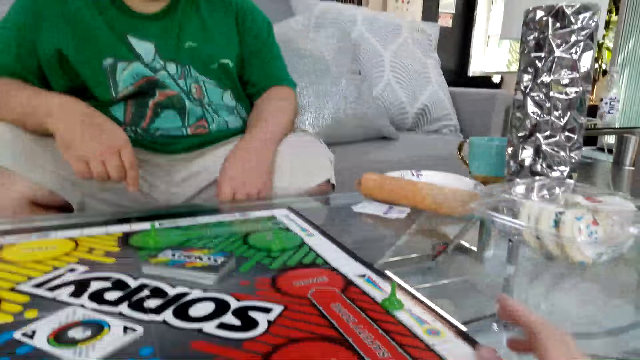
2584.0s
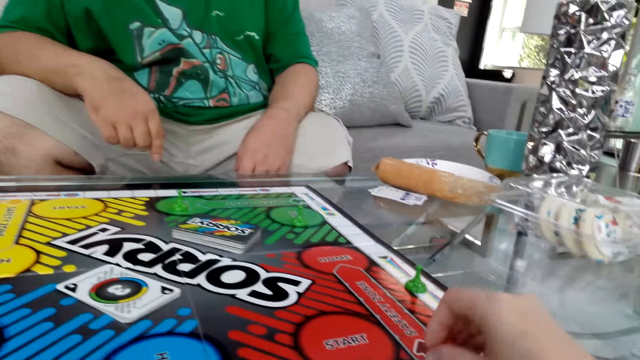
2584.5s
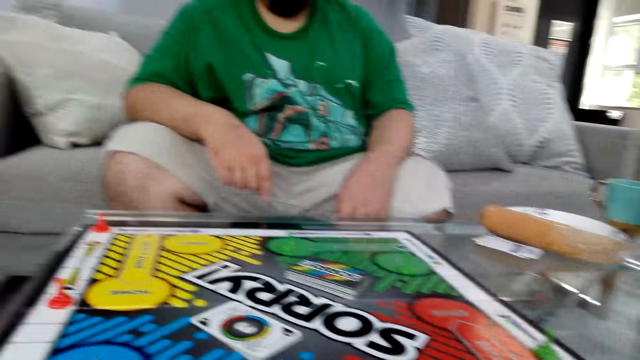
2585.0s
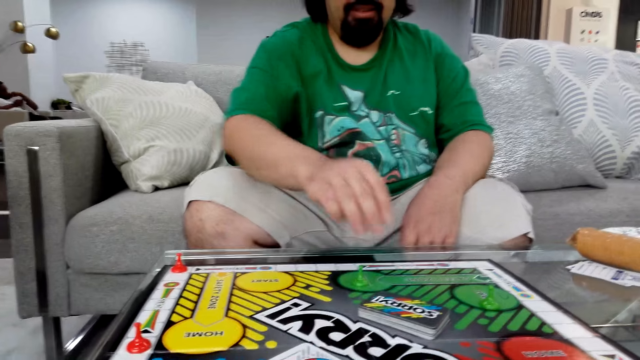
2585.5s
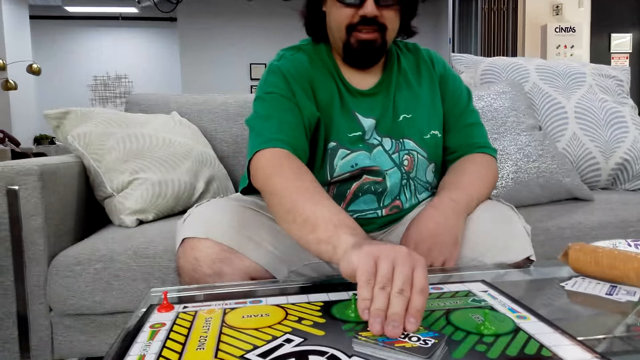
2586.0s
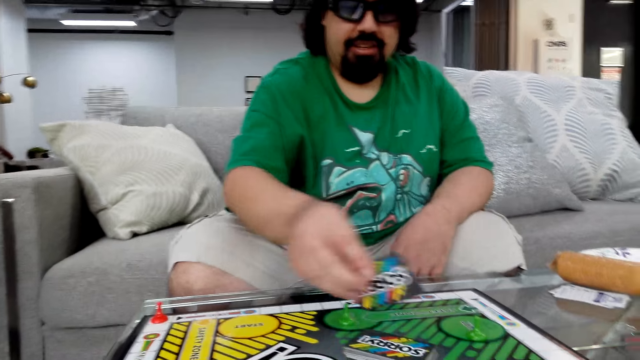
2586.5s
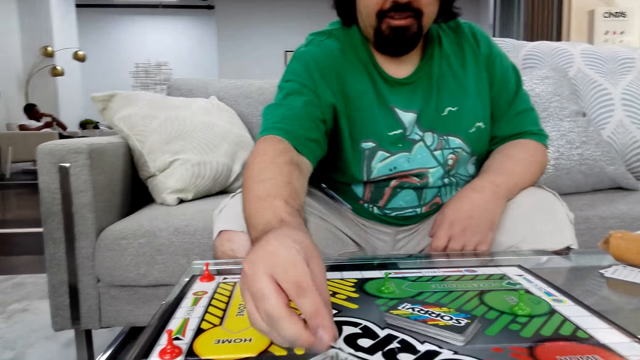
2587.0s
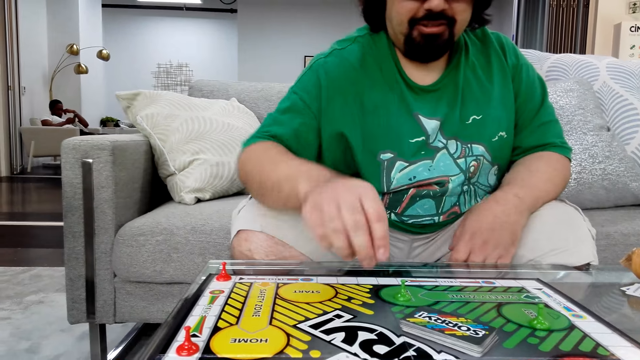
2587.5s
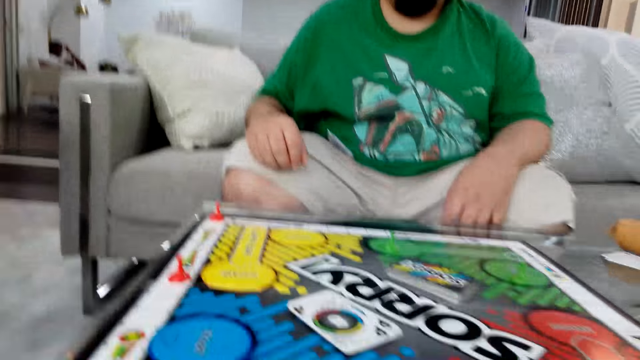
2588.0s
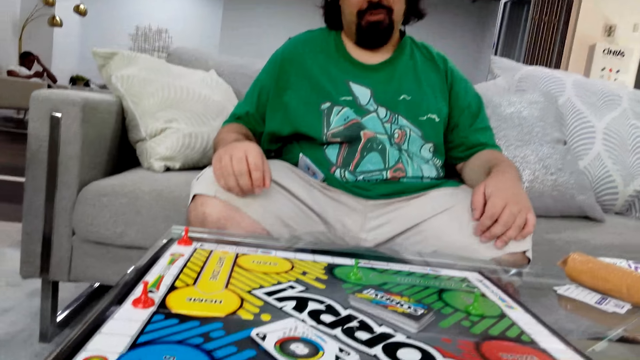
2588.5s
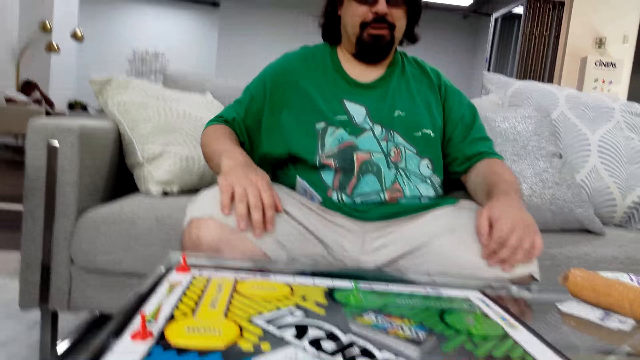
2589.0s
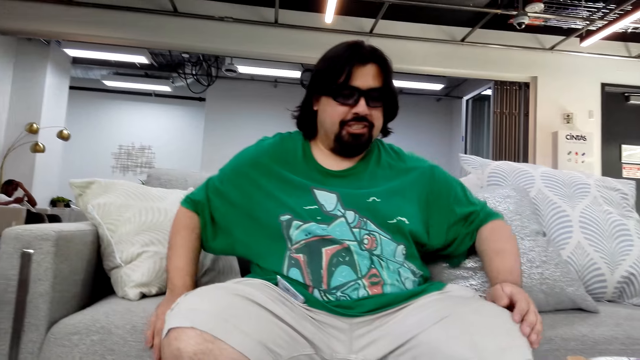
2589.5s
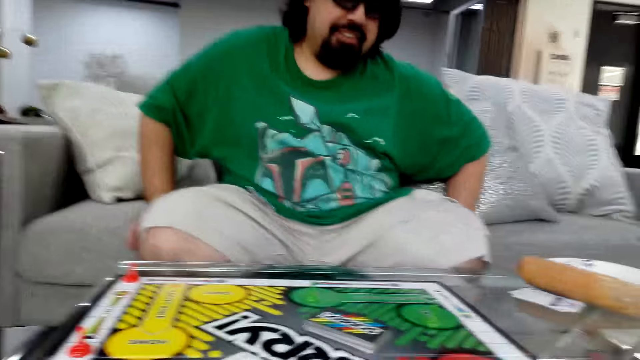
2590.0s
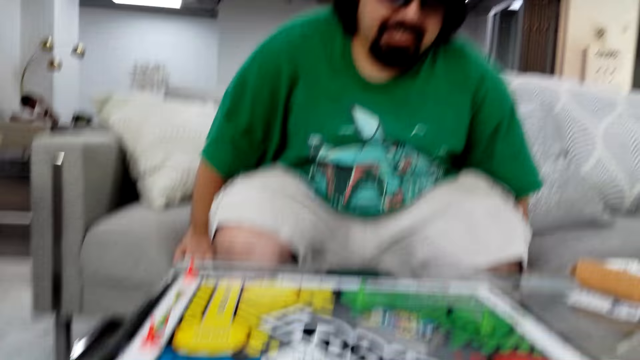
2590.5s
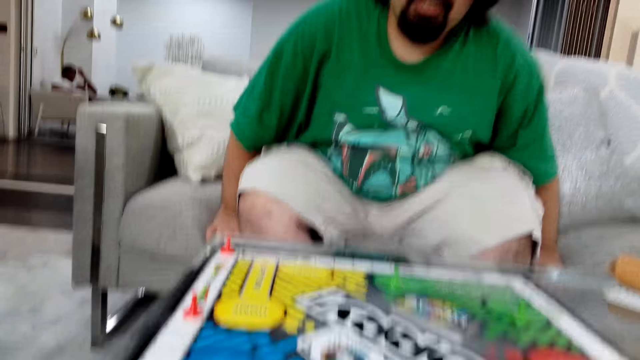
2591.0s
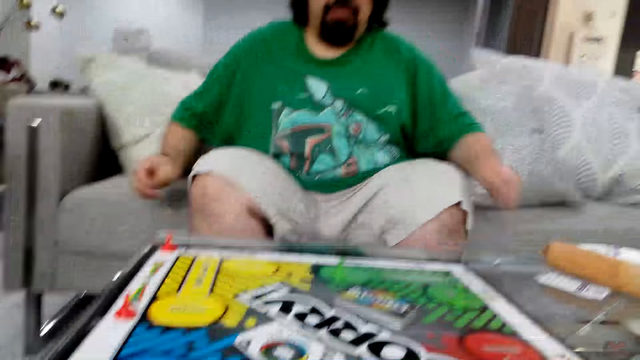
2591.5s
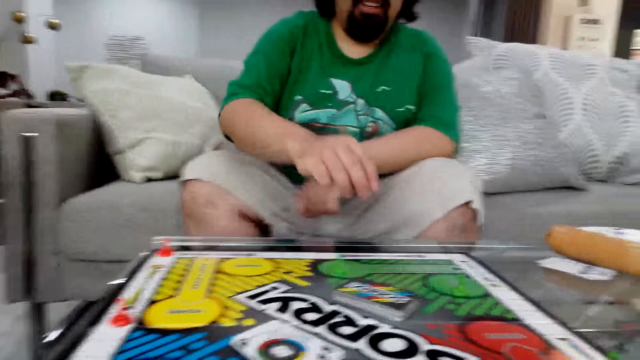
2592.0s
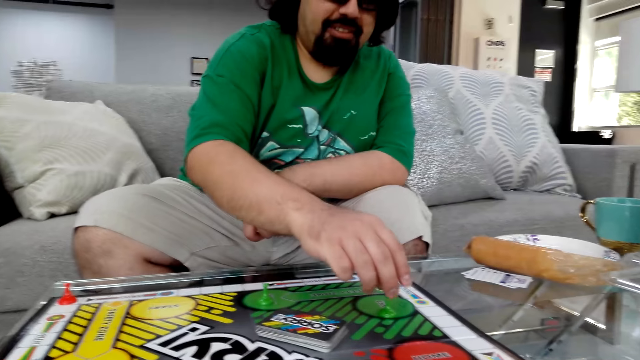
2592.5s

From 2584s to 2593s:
A man picks a poker card with his right hand. The man plays the Sorry game.

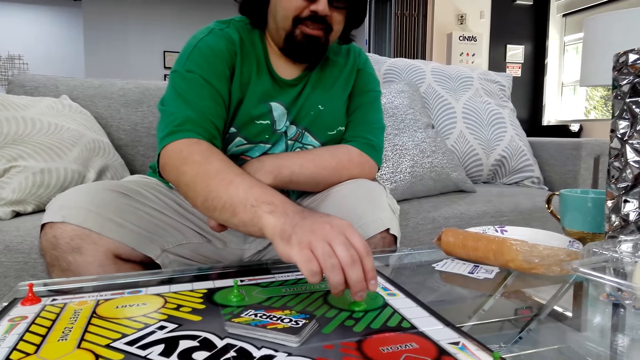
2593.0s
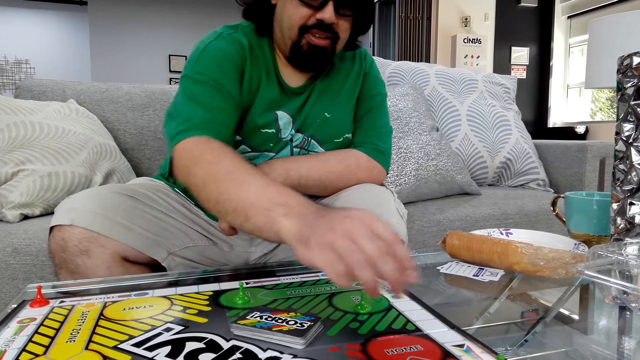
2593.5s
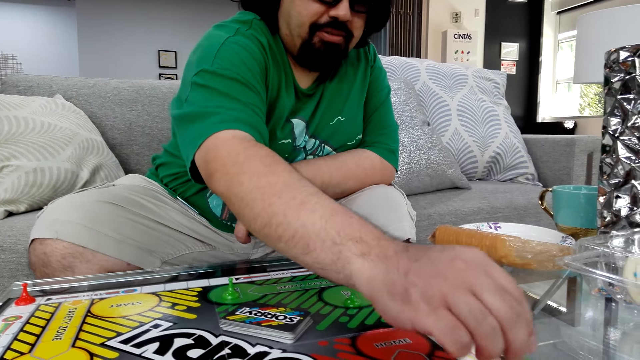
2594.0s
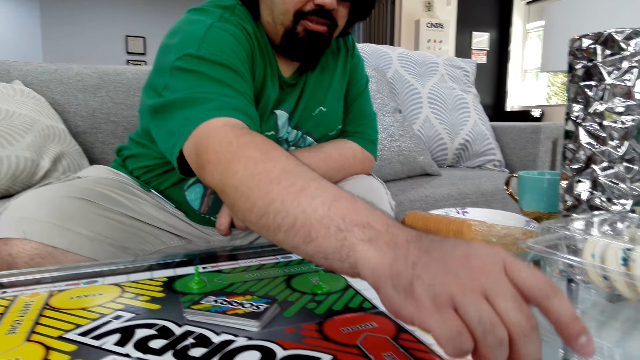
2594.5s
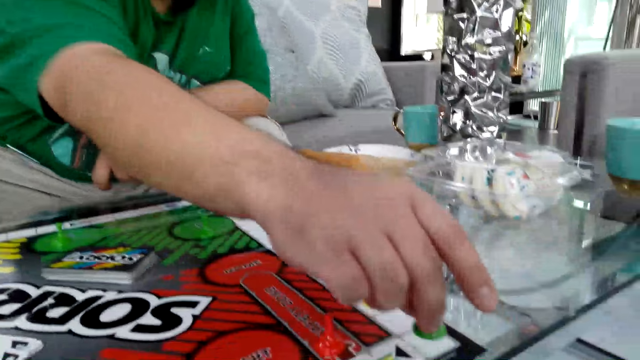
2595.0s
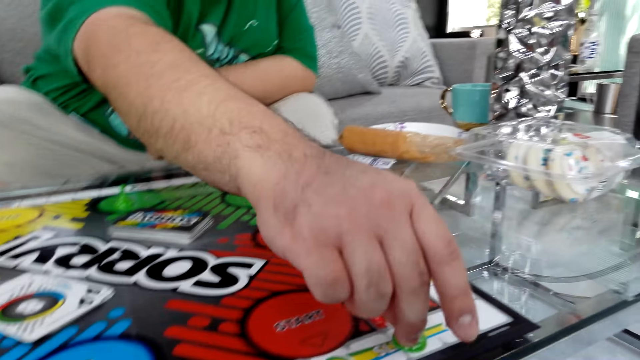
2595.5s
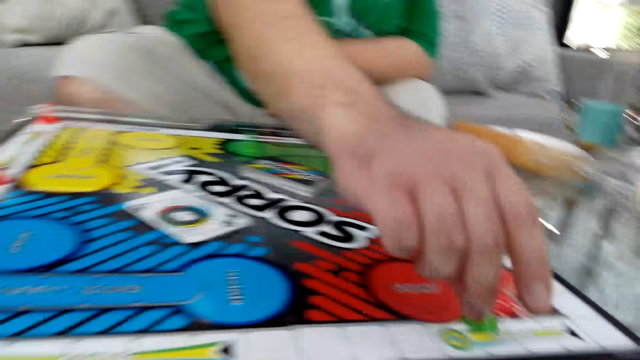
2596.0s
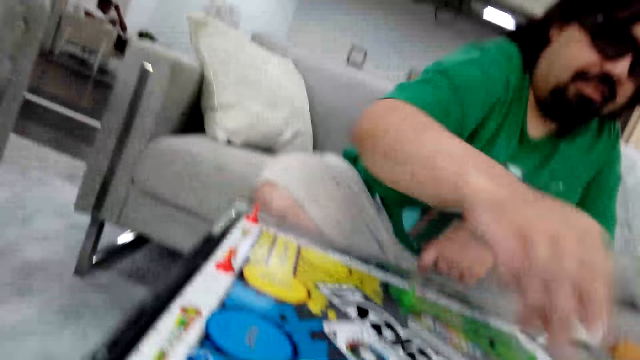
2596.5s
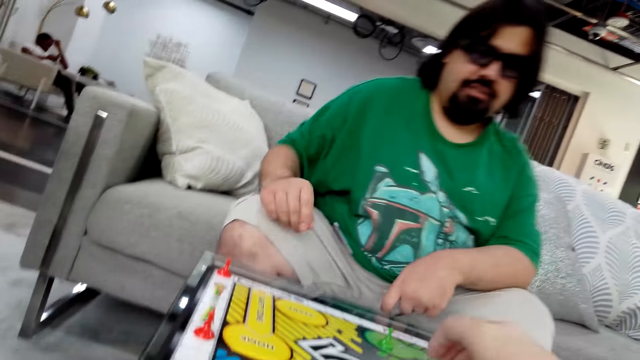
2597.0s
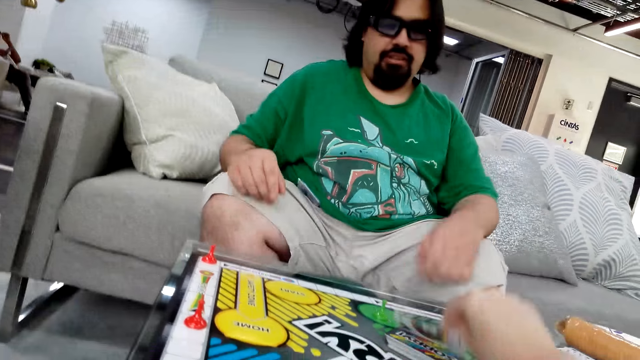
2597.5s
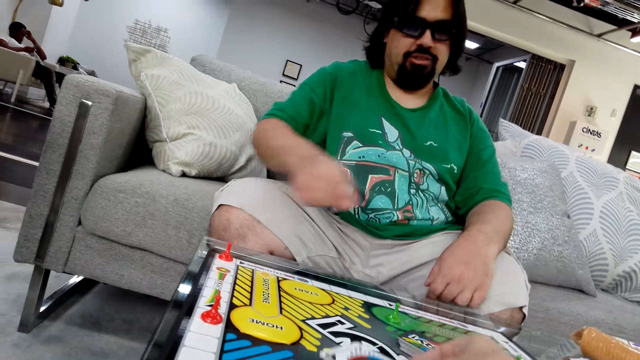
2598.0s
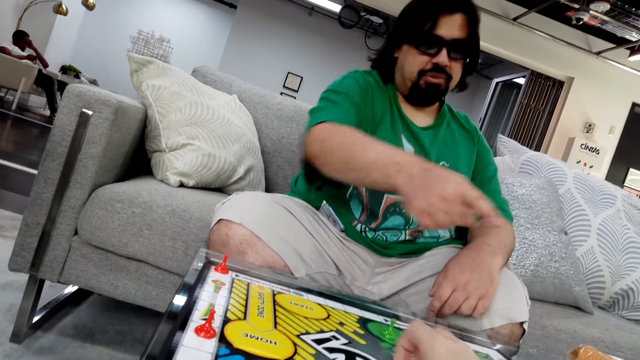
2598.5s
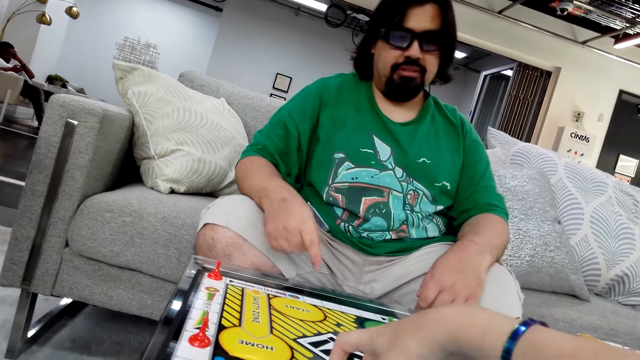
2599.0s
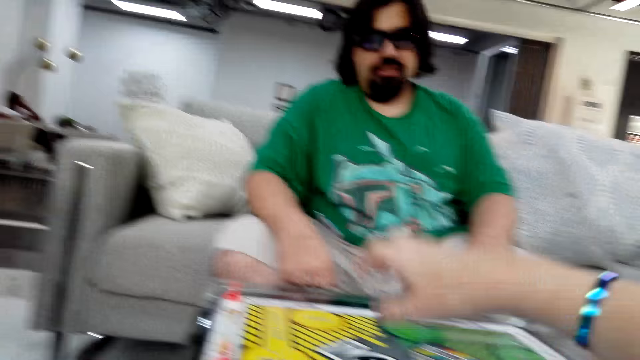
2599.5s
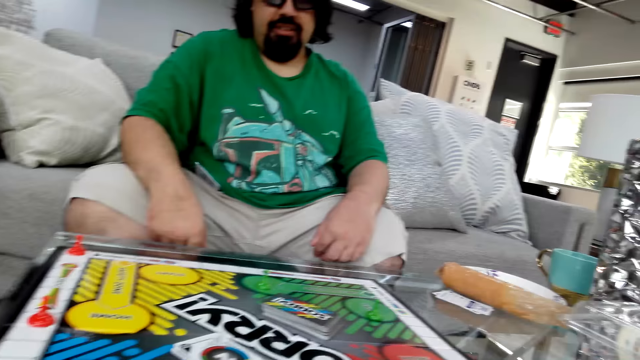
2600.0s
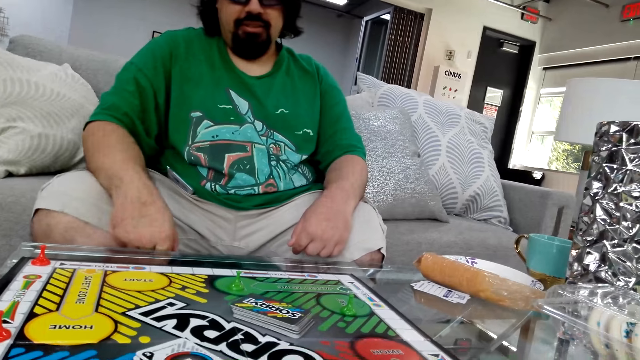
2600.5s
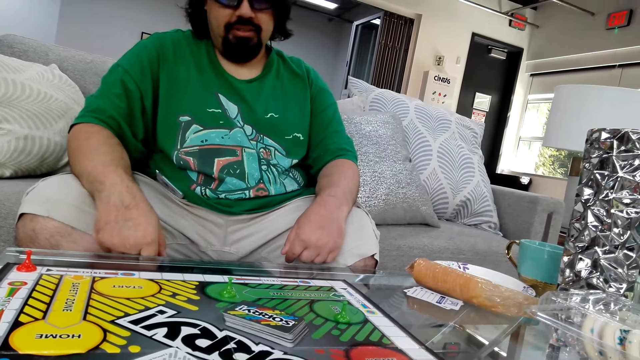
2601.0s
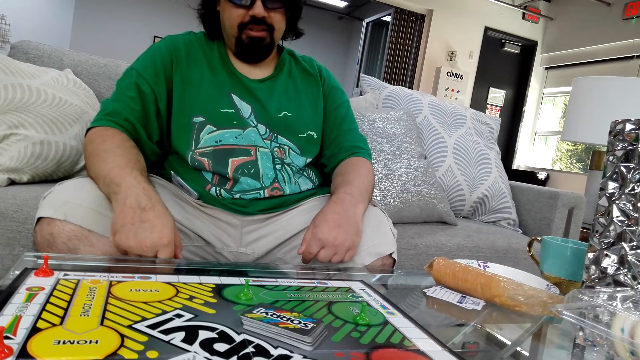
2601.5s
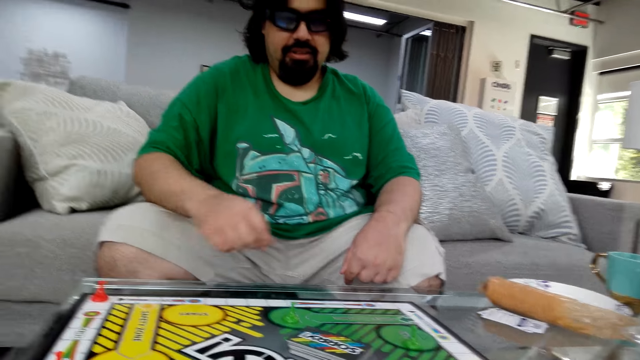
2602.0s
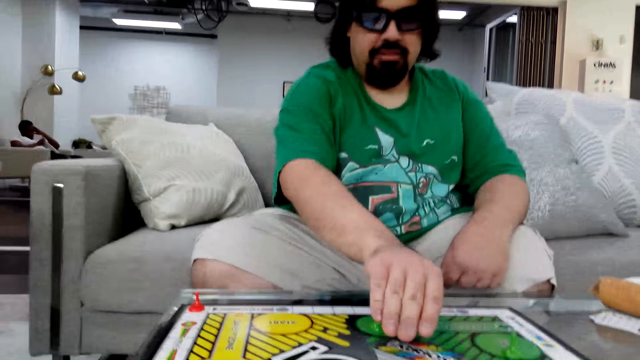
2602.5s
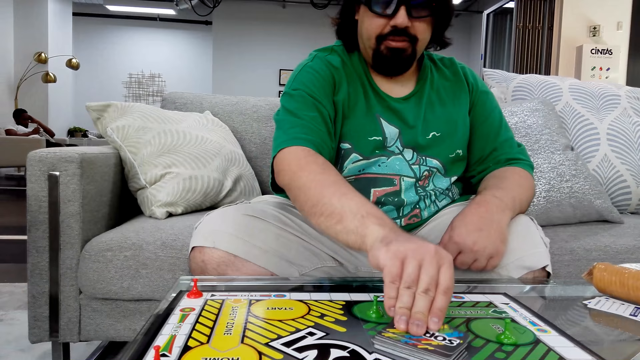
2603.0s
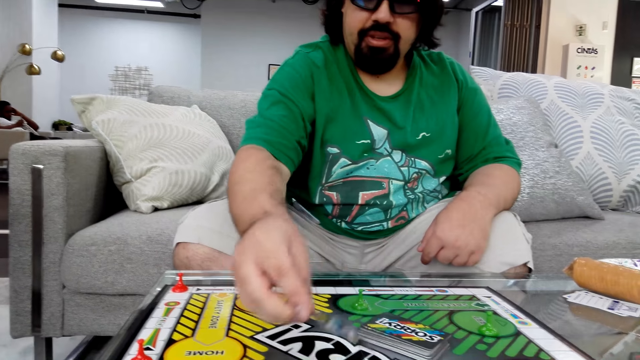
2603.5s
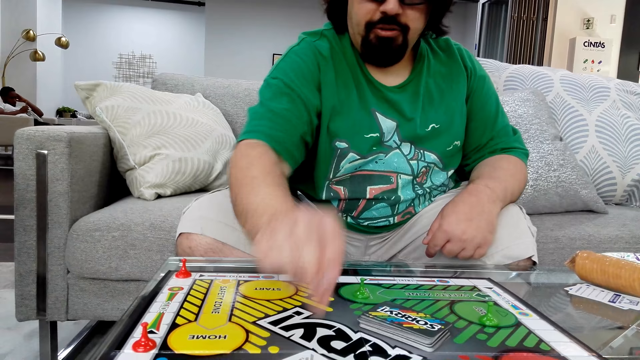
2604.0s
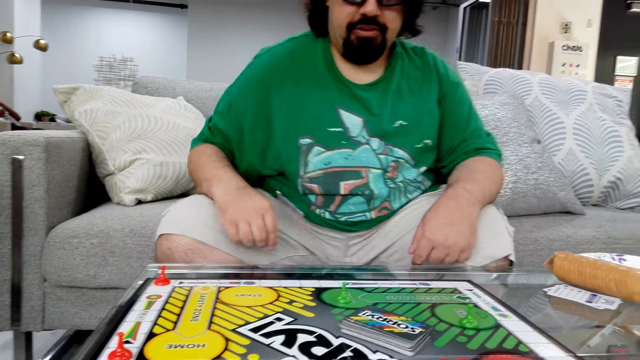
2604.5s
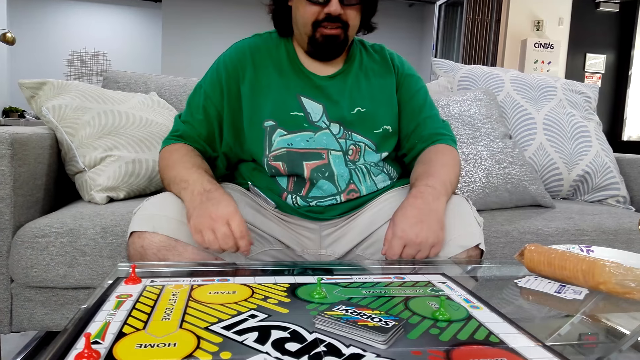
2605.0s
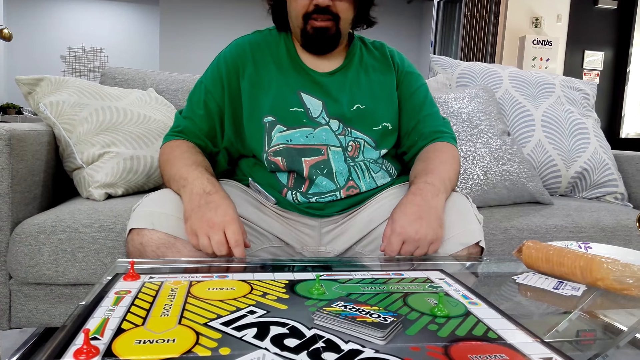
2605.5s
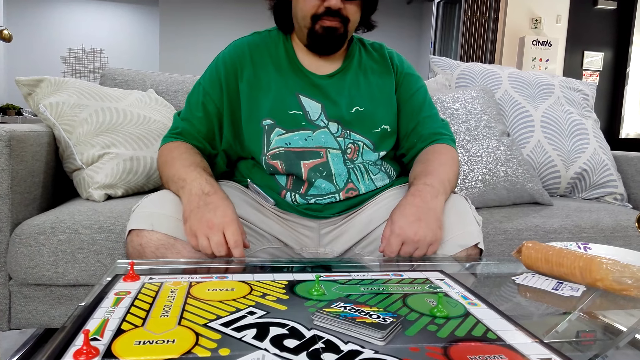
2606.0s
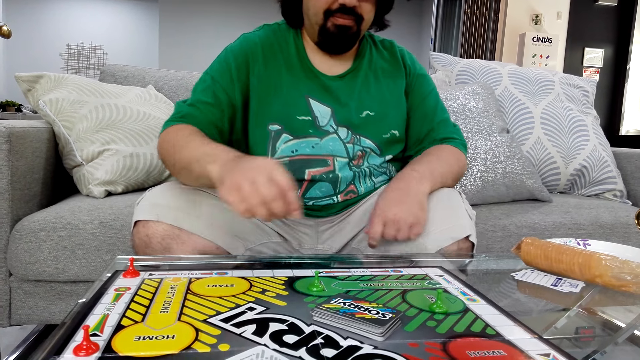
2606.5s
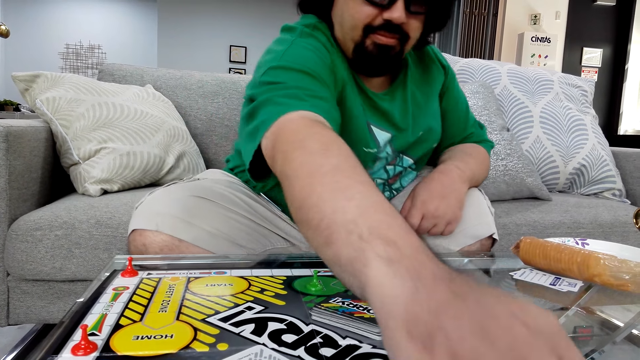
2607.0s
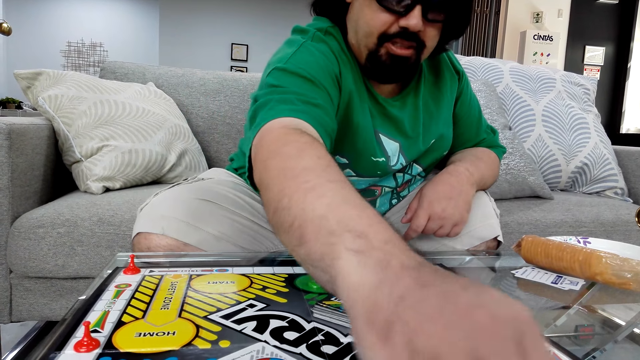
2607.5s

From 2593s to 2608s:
A man moves the board game piece on the table. The camera wearer picks a poker card with her right hand. She plays the Sorry game. The man plays the Sorry game. The man moves the poker card on the table.
